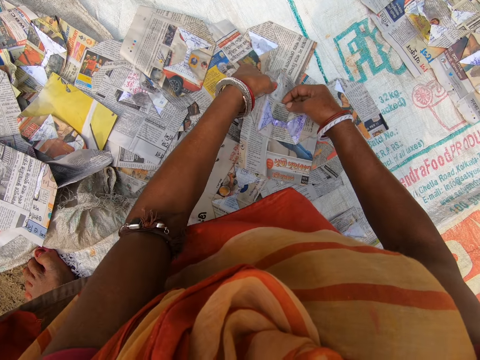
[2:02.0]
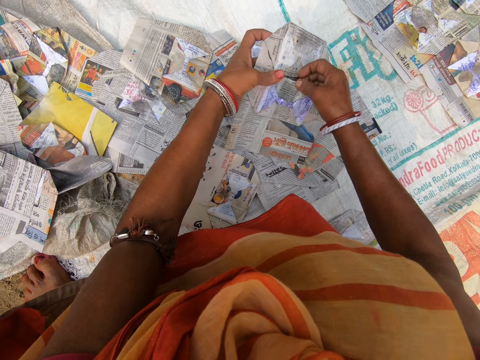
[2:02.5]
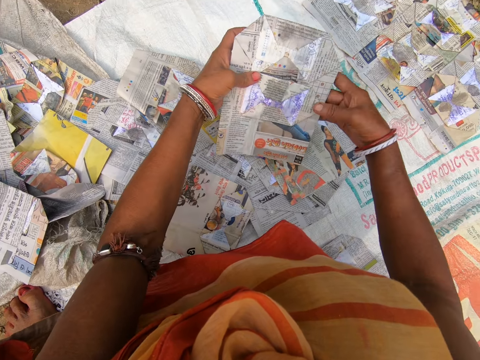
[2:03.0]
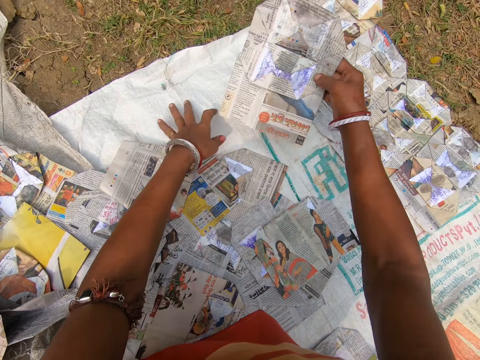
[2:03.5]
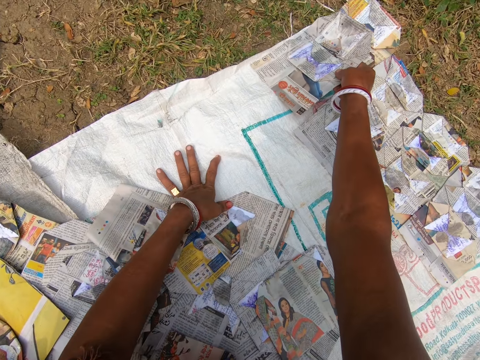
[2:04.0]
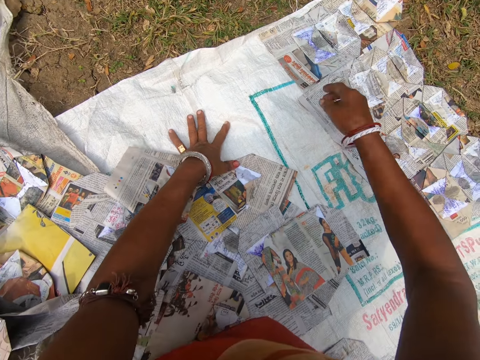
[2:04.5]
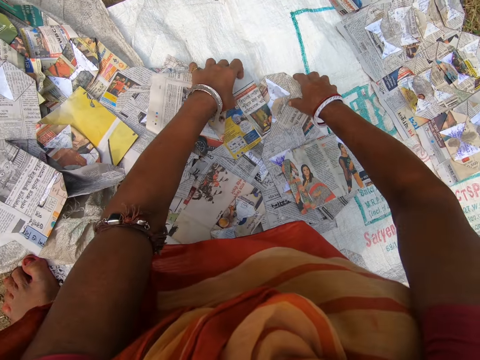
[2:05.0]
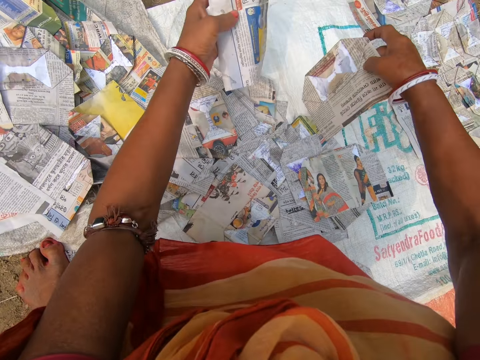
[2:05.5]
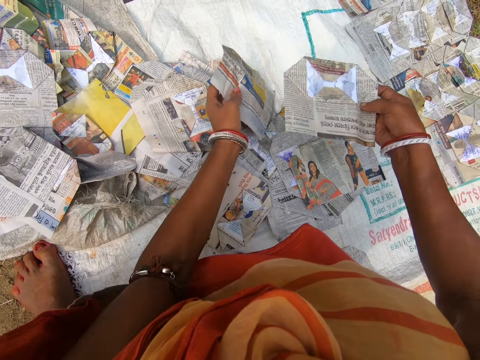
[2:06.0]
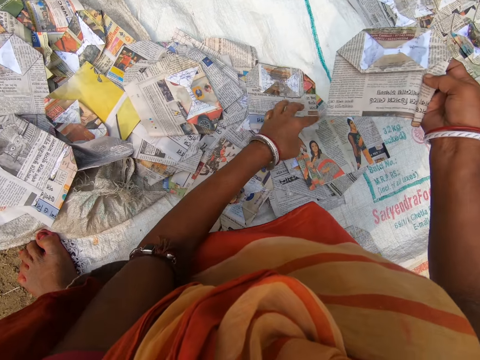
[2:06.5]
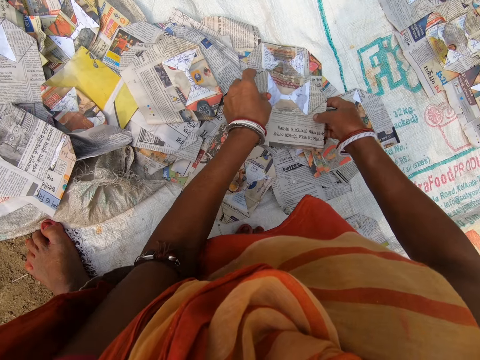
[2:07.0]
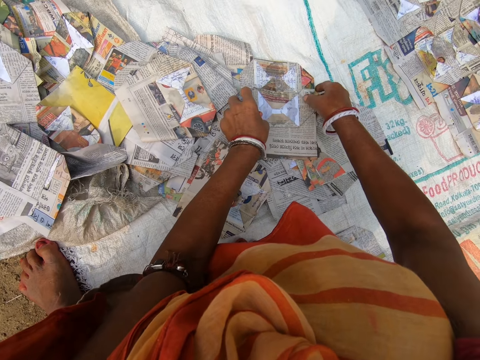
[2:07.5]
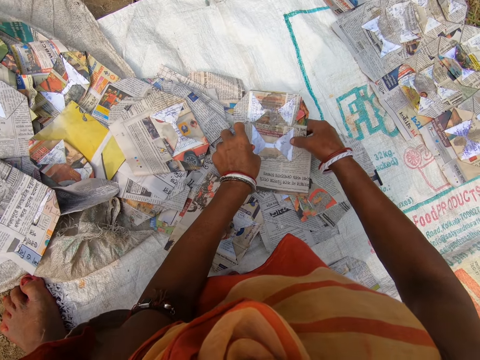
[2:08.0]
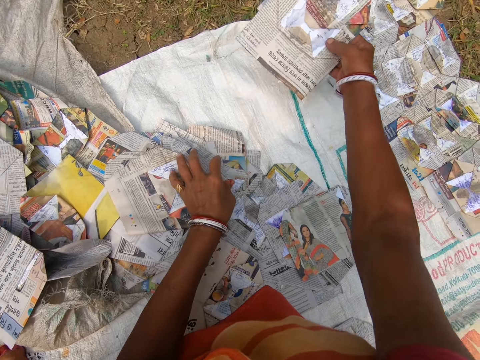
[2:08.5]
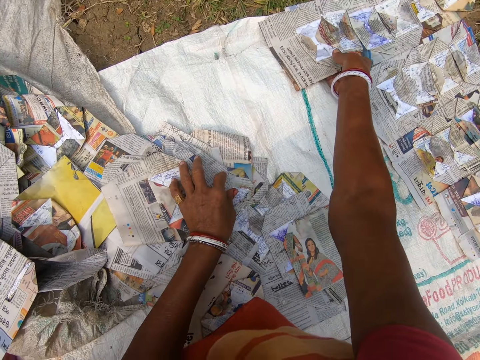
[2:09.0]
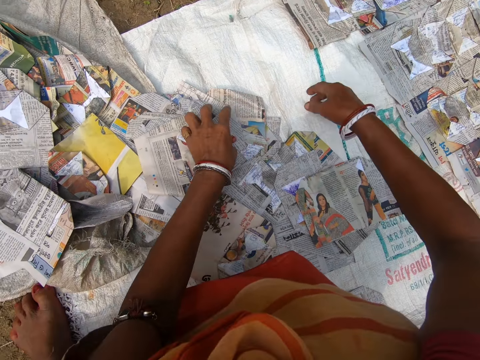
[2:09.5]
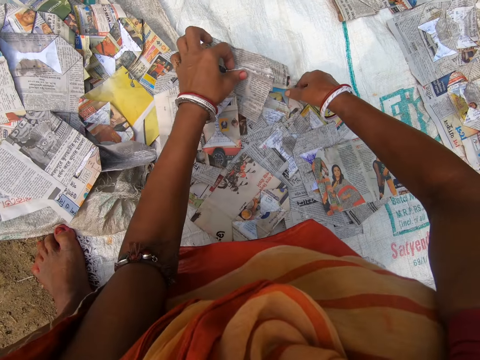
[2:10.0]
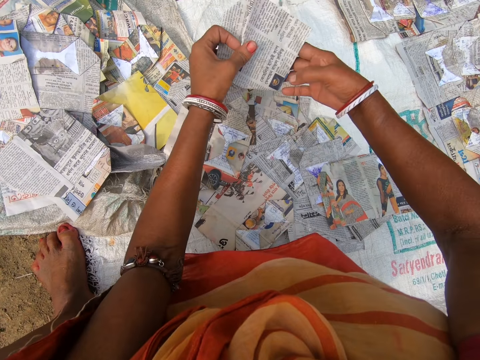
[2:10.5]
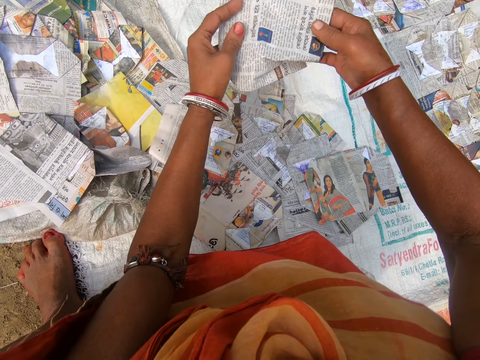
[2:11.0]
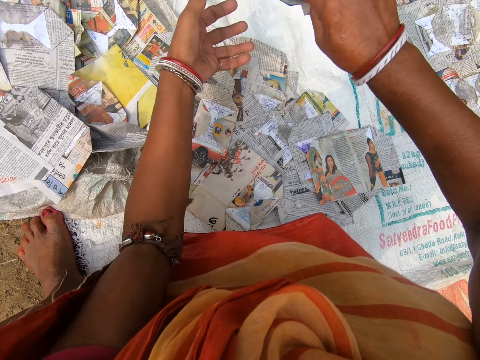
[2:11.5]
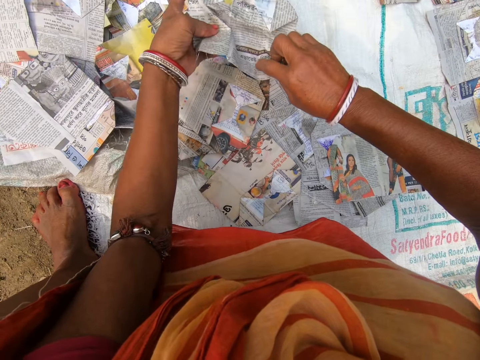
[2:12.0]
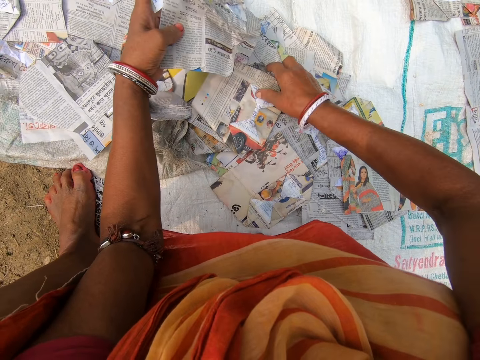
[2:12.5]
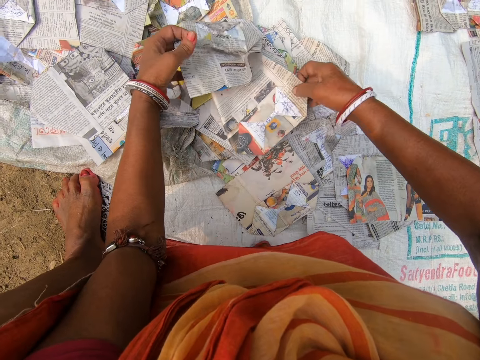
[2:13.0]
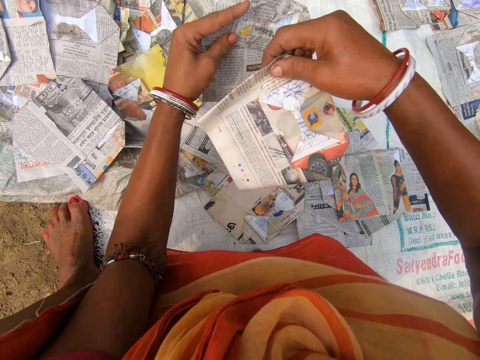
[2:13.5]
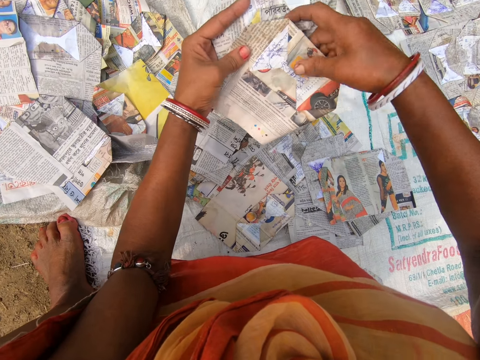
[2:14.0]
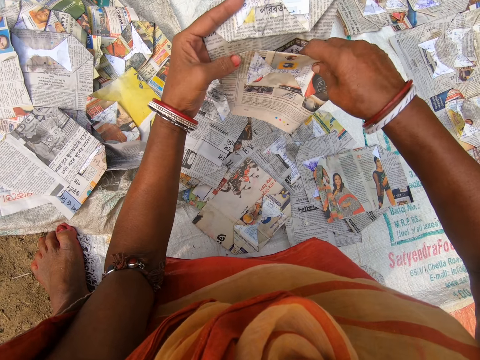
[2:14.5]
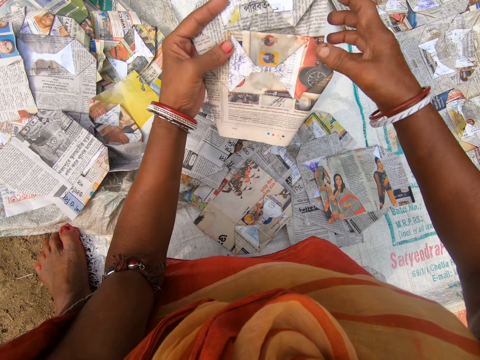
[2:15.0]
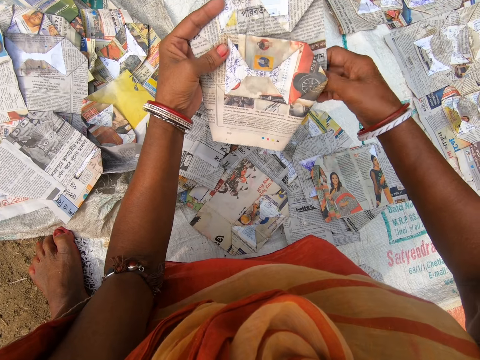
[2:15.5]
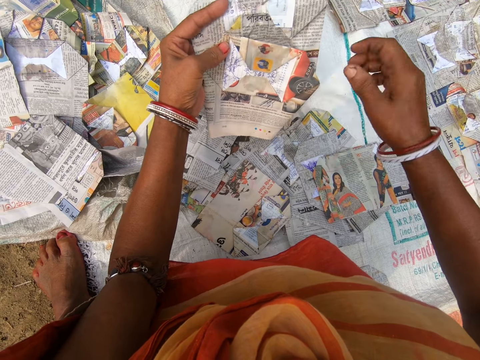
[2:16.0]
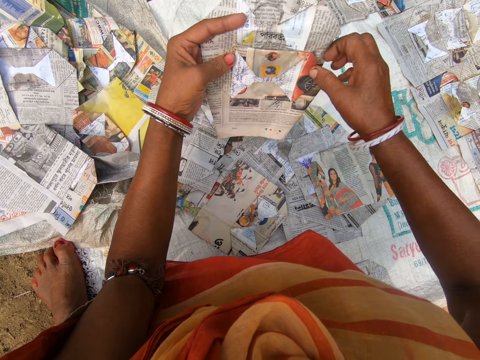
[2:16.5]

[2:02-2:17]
The camera wearer drops the magazine. They pick up the magazine. They look at the magazine. They hold the sack with the left hand. They place the magazine on the sack. They pull back both hands. They pick up the magazine. They look at the magazine. They place the magazine on the sack. They pull back both hands. They pick up the magazine. They look at the magazine. They pick up the magazine. They look at the magazine.

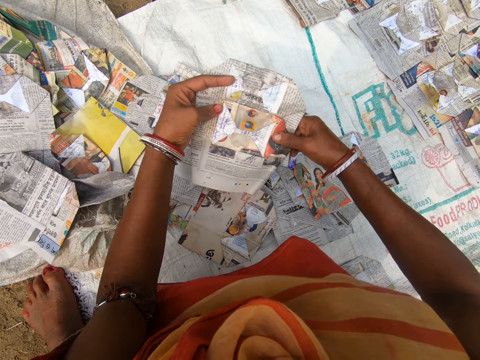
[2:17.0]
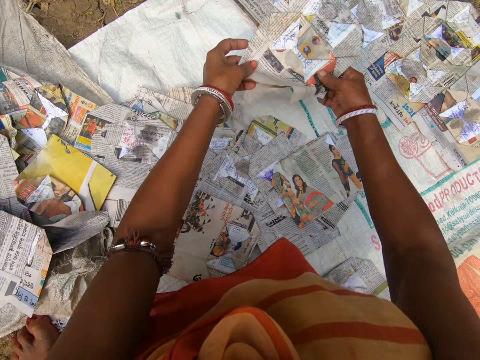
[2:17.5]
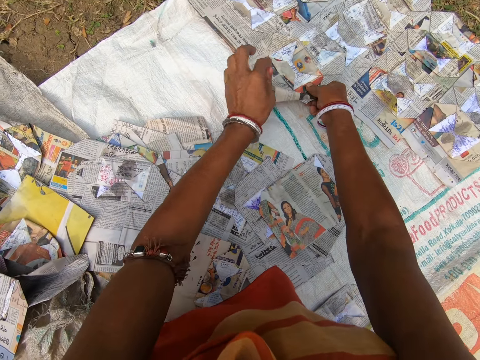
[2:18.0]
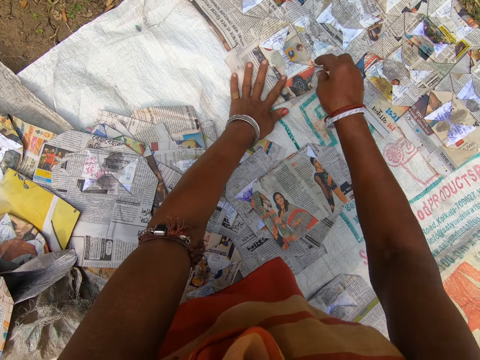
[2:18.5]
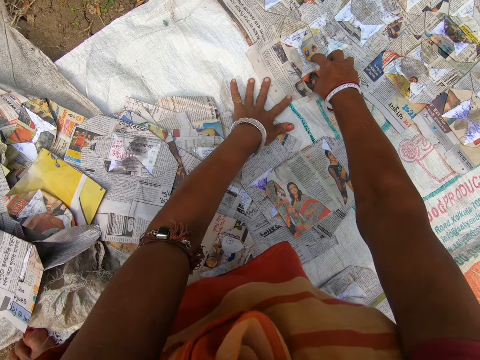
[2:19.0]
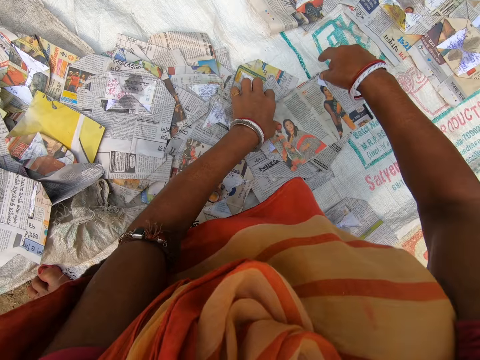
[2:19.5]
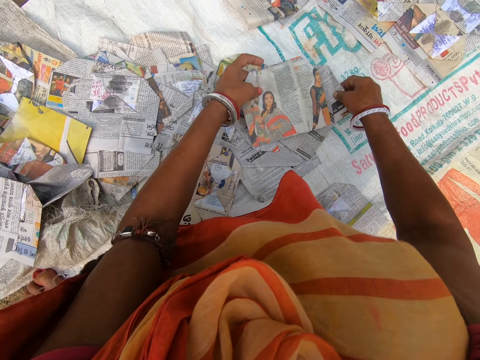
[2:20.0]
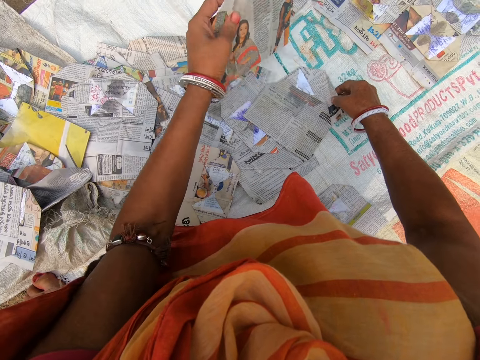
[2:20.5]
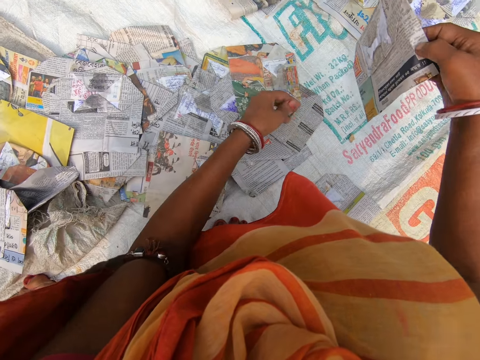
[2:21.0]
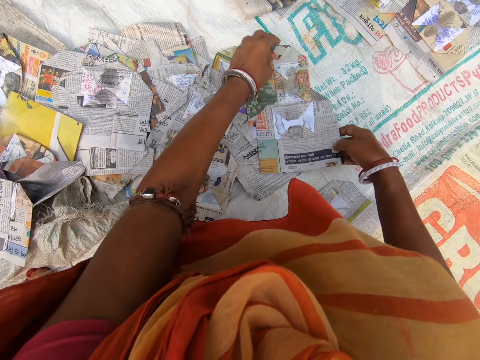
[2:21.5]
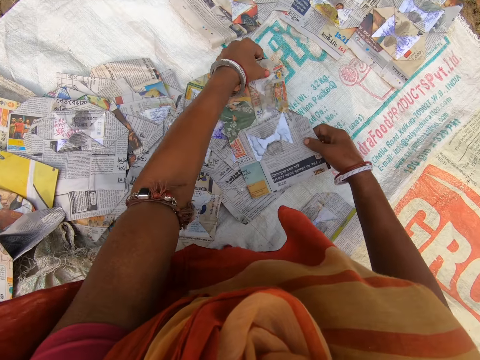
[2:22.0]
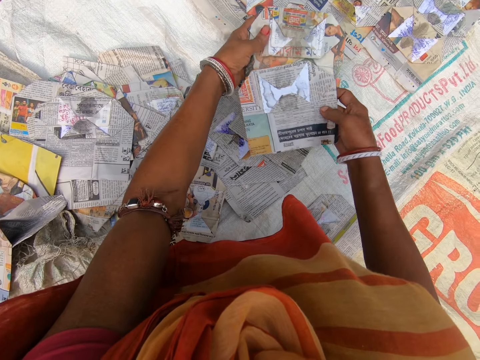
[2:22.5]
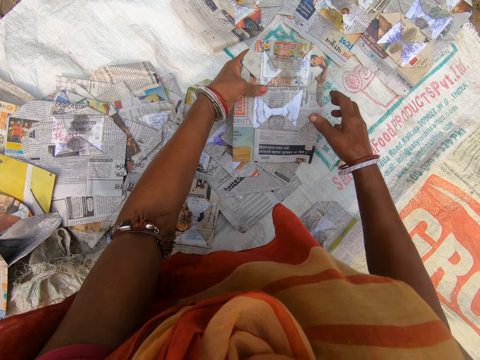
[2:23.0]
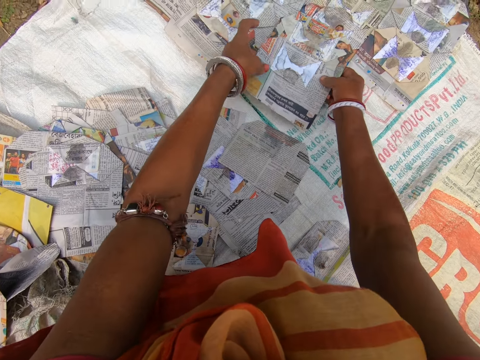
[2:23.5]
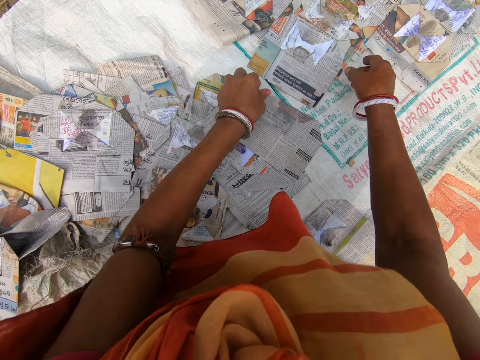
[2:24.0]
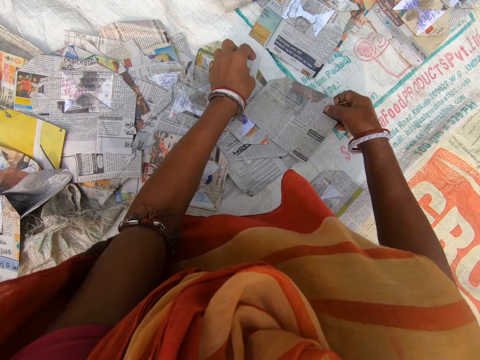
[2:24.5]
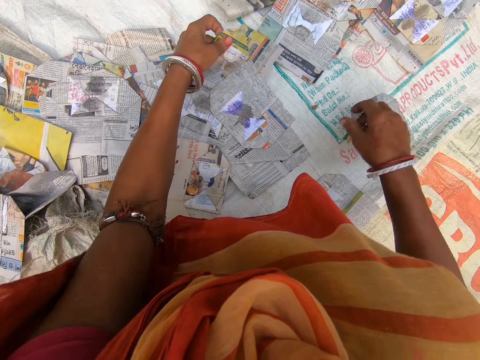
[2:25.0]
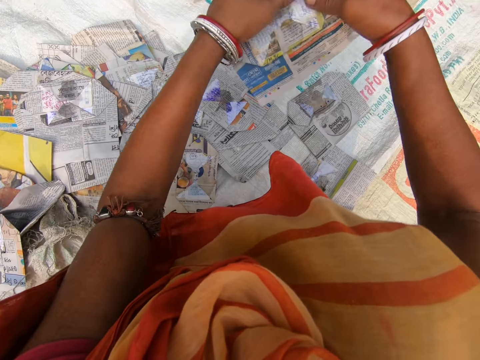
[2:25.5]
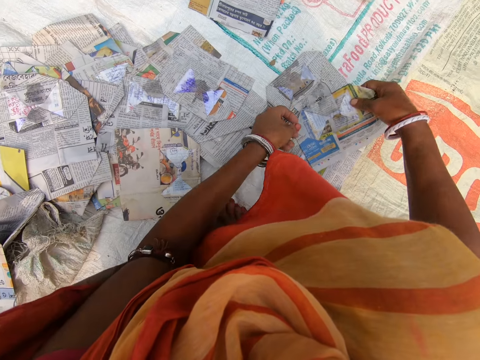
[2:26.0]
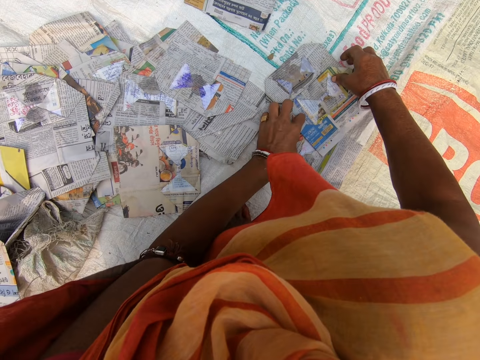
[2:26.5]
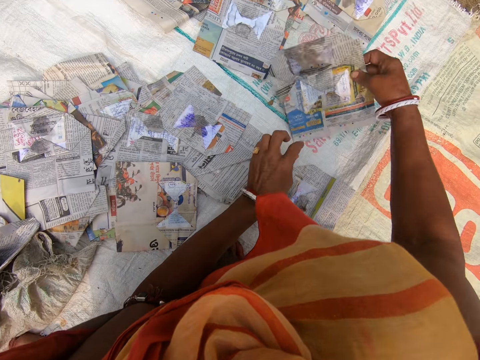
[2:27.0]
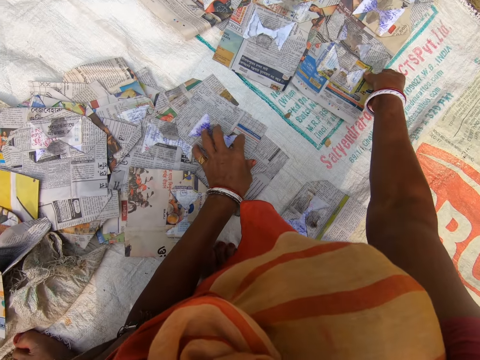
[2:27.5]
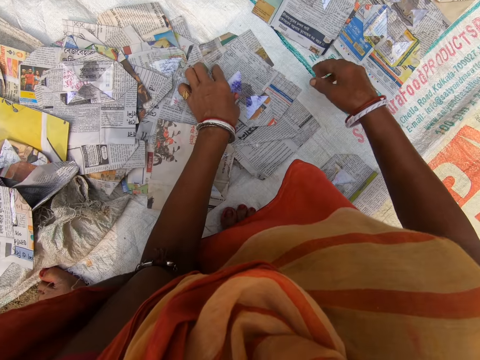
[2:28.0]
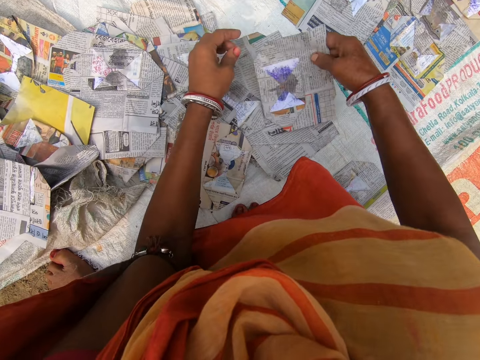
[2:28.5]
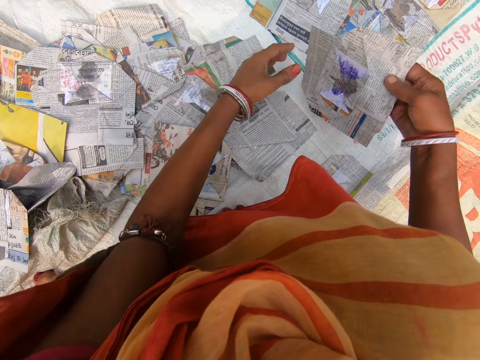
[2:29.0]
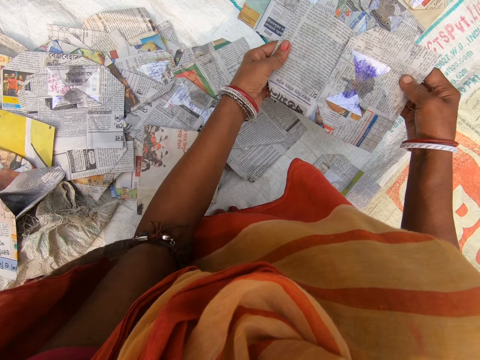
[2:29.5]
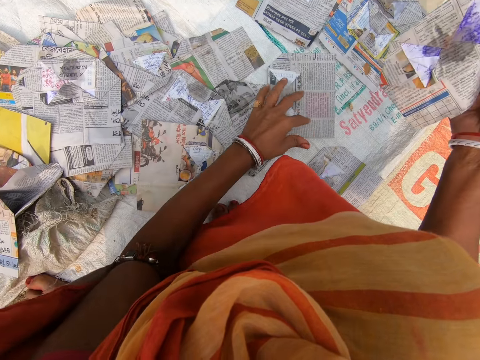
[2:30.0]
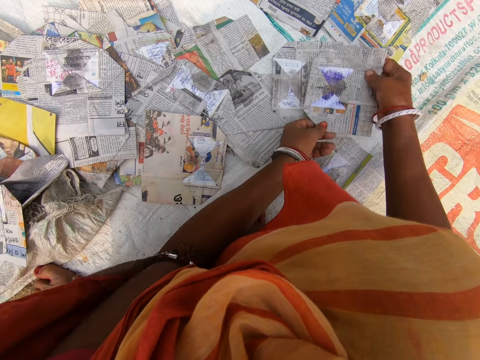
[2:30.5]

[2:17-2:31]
The camera wearer places the magazine on the sack. They touch the magazine. They pull back both hands. They pick up the magazine. They look at the magazine. They place the magazine on the sack. They pull back both hands. They pick up the magazine. They look at the magazine. They place the magazine on the sack. They pull back both hands. They pick up the magazine. They look at the magazine.
